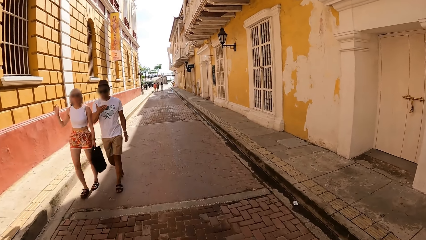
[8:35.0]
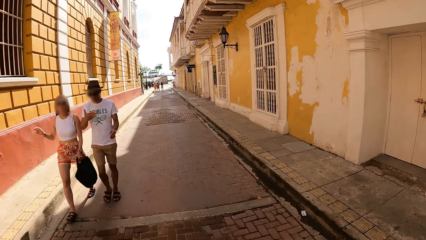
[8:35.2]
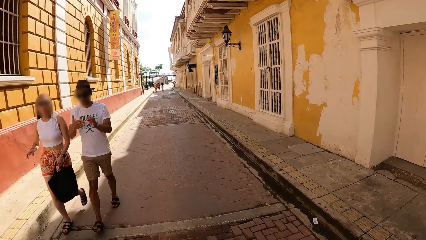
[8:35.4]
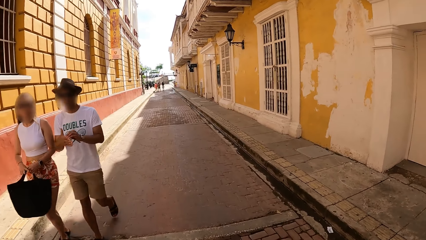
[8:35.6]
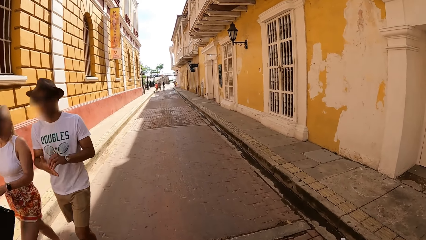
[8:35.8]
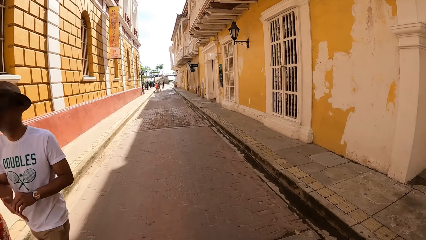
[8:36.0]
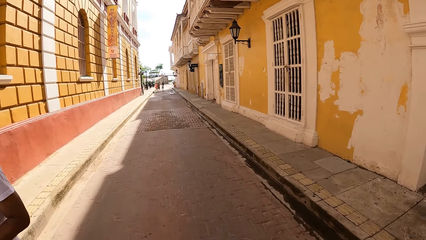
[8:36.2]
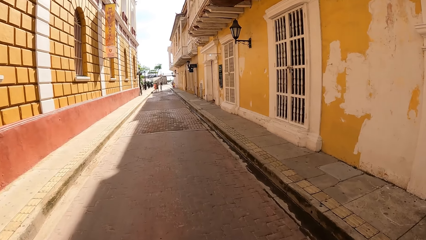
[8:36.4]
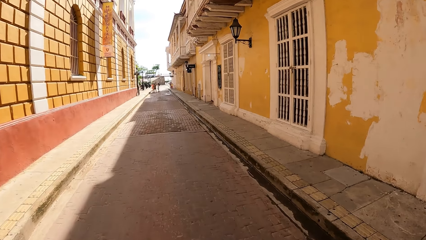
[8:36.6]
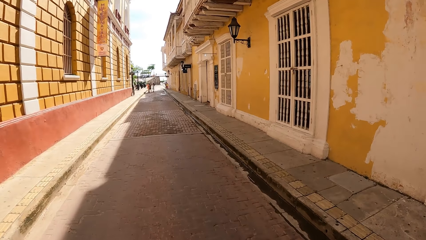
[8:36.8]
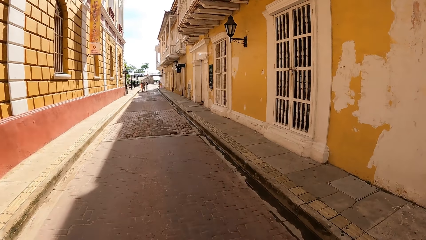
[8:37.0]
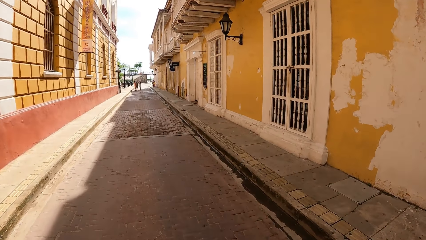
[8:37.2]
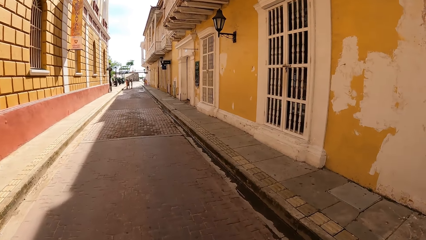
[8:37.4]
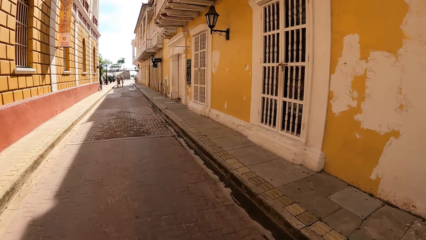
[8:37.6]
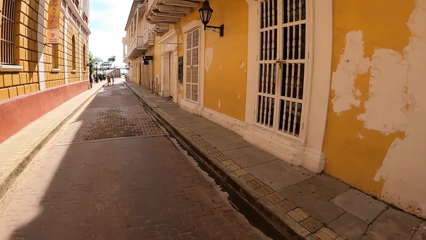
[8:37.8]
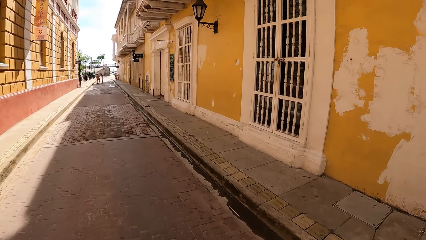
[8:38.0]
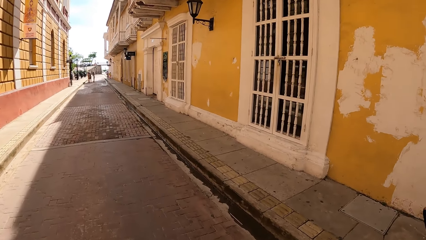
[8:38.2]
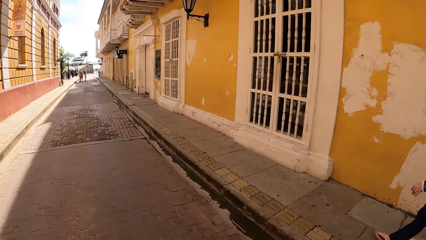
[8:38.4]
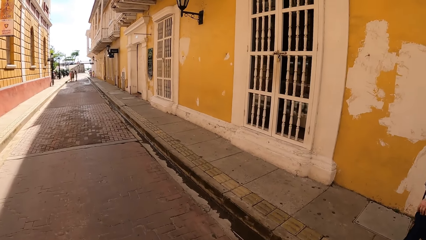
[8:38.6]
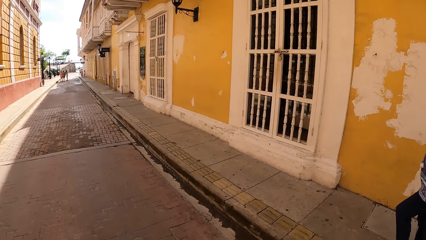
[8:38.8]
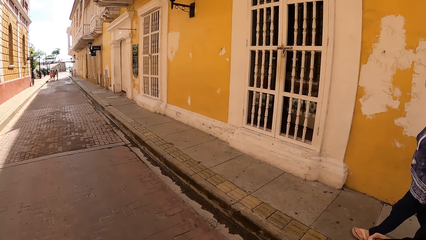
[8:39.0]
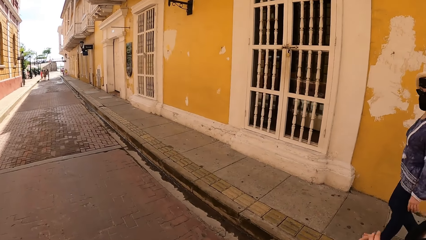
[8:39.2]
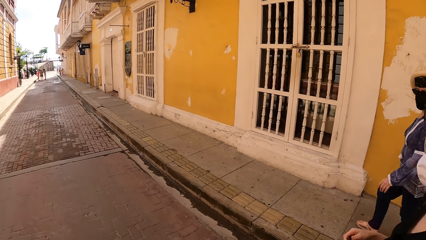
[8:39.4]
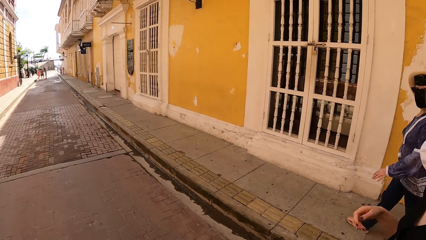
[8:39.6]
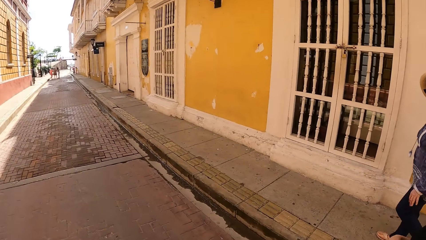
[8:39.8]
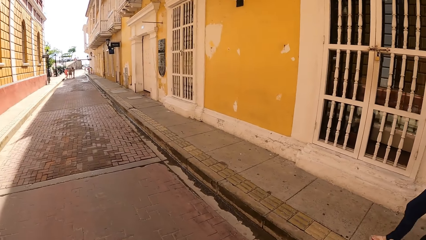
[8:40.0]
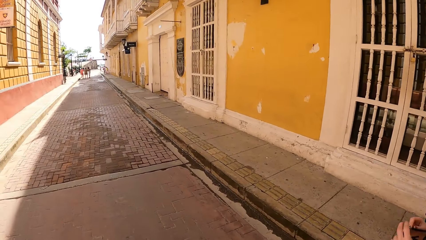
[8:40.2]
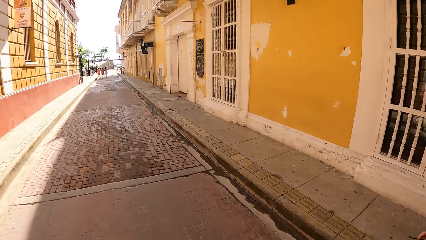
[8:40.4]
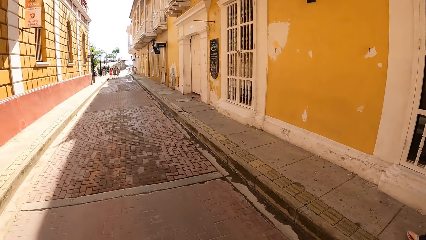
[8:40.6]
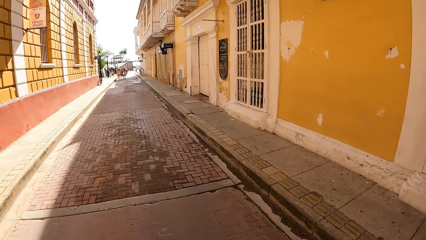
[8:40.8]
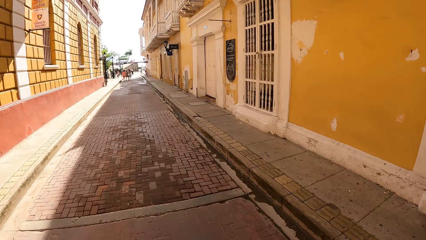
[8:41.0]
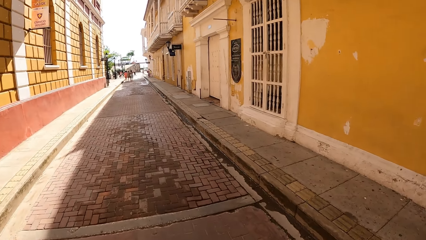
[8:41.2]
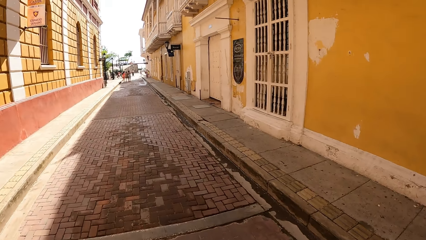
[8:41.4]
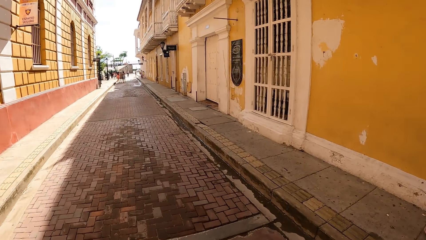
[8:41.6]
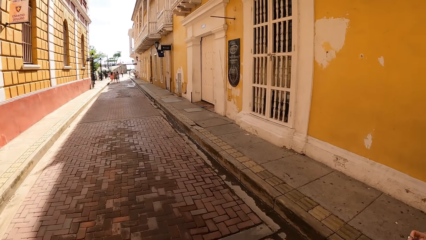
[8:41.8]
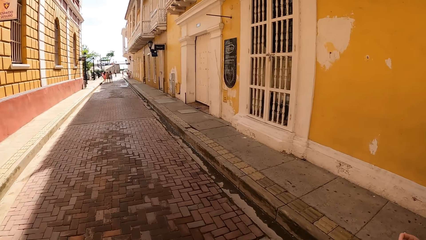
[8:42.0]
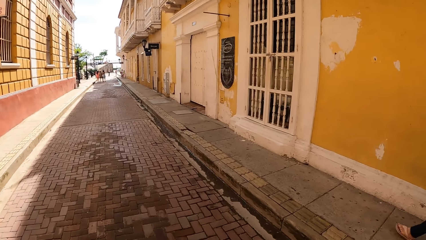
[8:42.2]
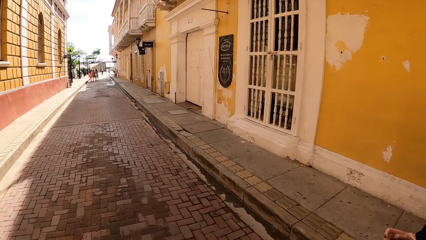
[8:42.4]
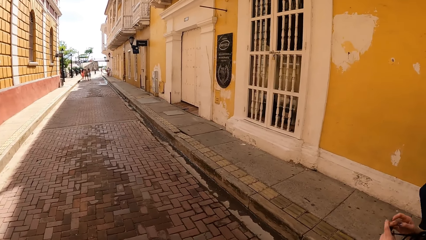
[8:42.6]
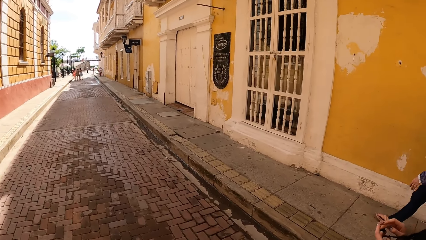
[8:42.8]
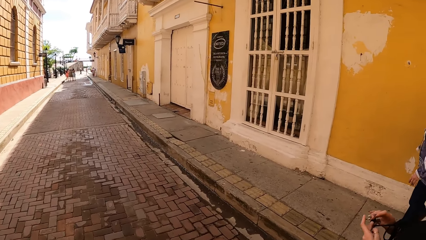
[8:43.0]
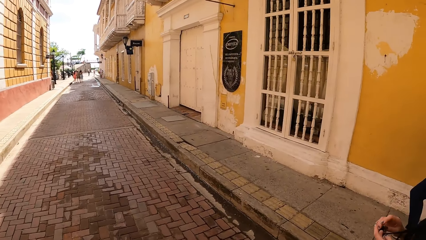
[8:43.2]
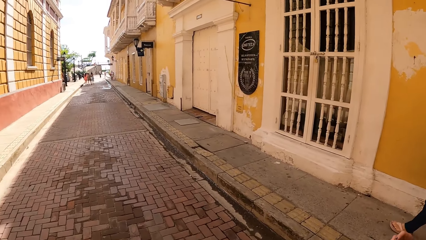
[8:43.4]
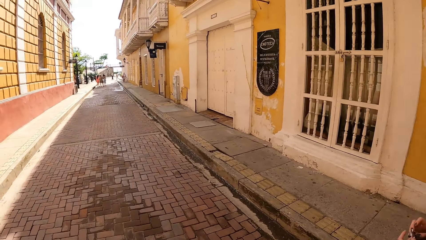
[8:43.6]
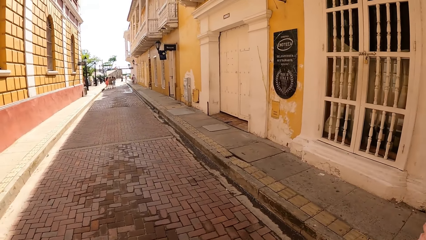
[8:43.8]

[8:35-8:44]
A woman walks on the pavement in the walkway. Another woman walks in the walkway.

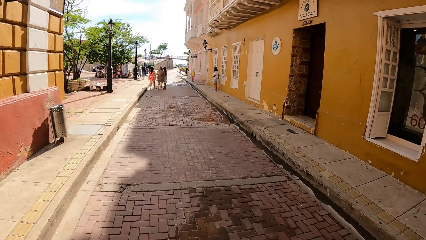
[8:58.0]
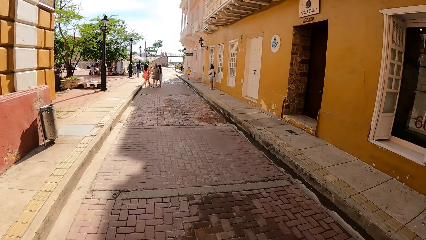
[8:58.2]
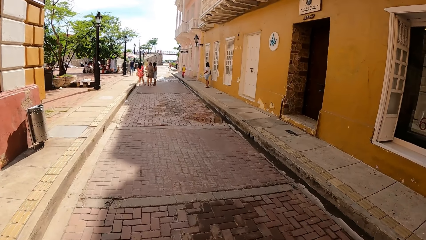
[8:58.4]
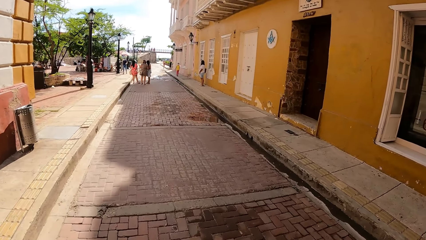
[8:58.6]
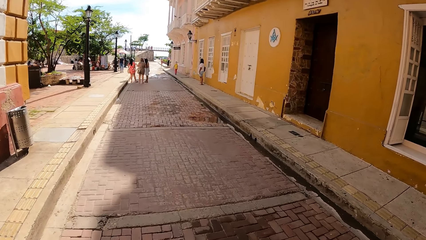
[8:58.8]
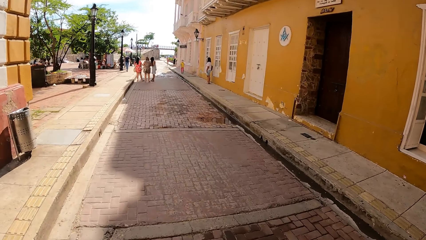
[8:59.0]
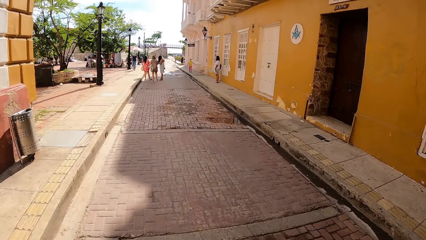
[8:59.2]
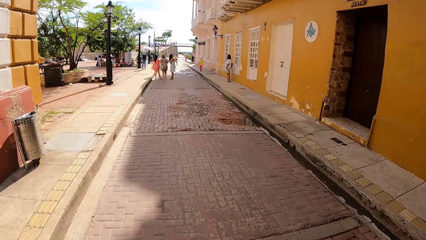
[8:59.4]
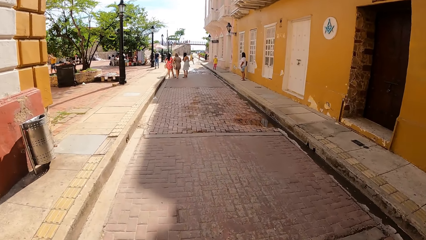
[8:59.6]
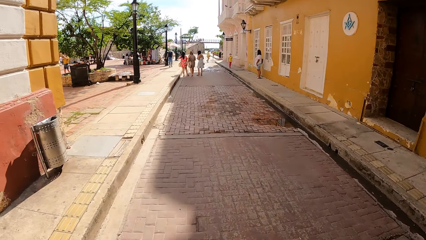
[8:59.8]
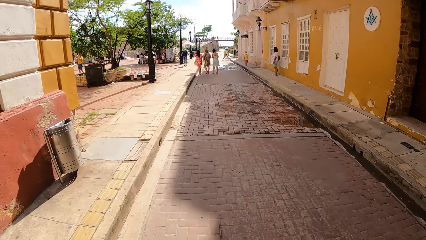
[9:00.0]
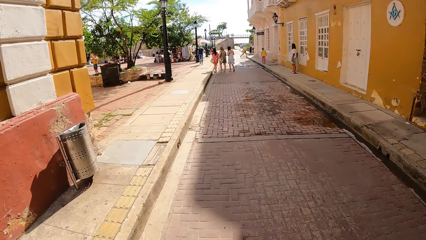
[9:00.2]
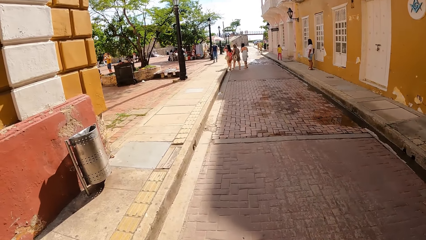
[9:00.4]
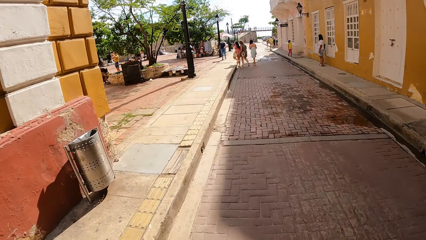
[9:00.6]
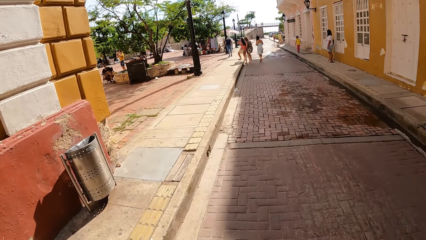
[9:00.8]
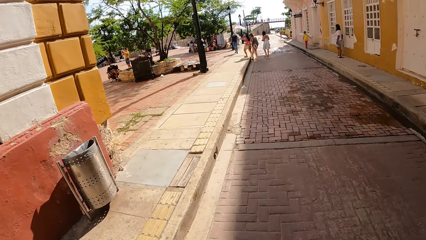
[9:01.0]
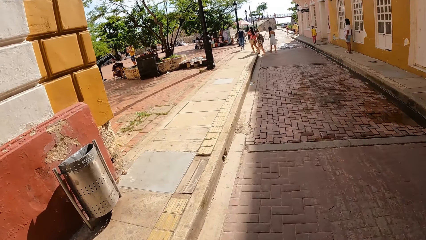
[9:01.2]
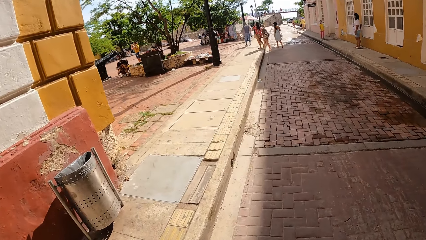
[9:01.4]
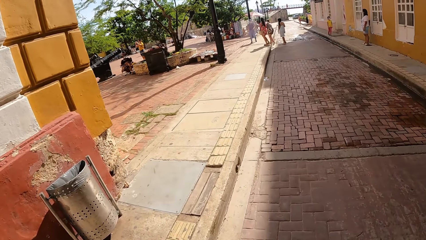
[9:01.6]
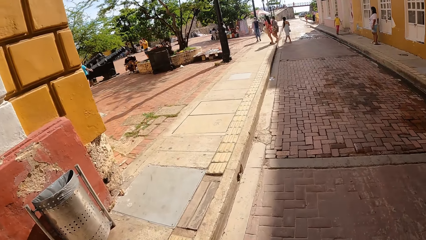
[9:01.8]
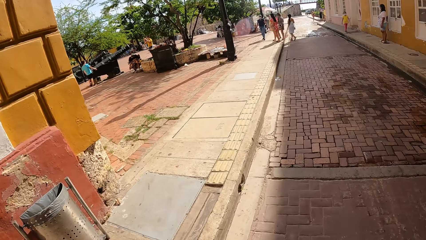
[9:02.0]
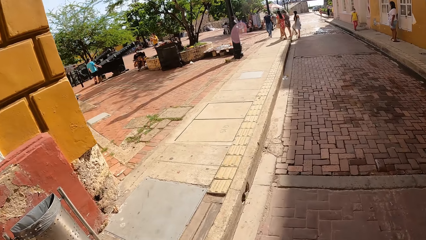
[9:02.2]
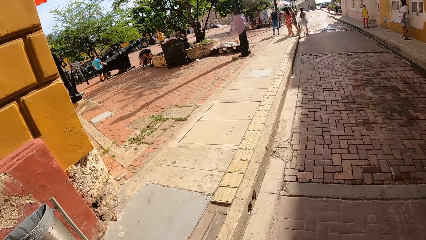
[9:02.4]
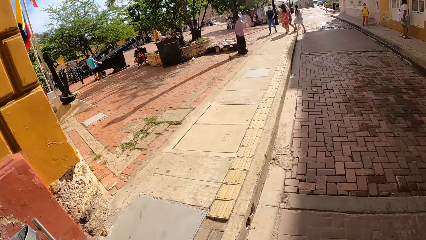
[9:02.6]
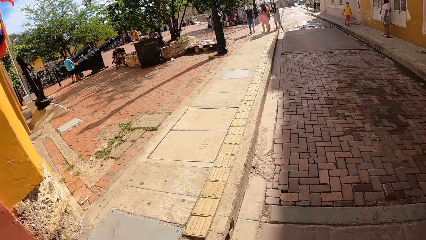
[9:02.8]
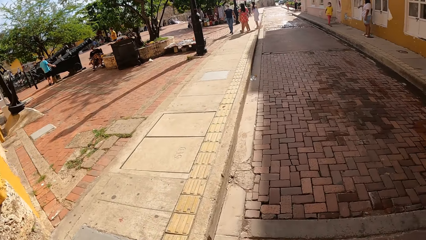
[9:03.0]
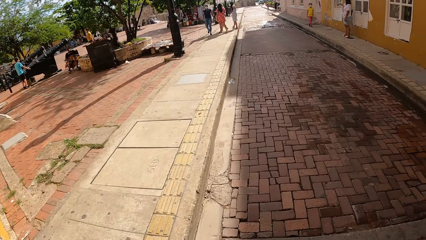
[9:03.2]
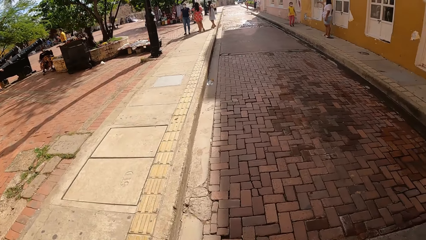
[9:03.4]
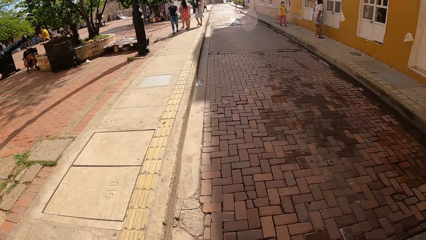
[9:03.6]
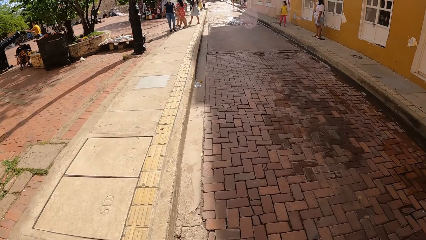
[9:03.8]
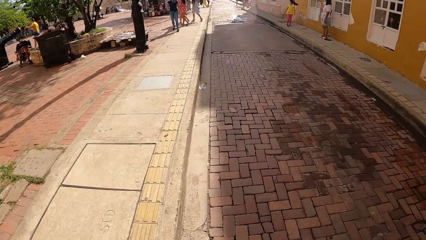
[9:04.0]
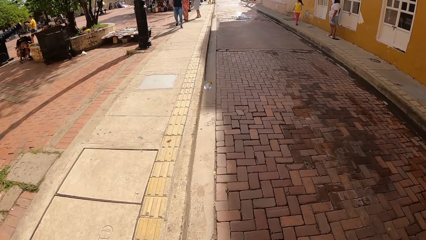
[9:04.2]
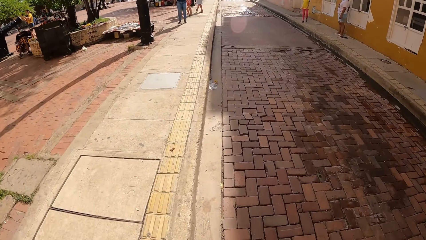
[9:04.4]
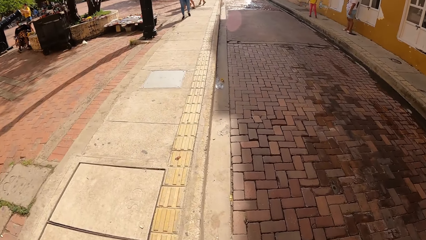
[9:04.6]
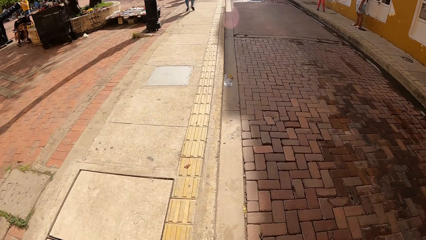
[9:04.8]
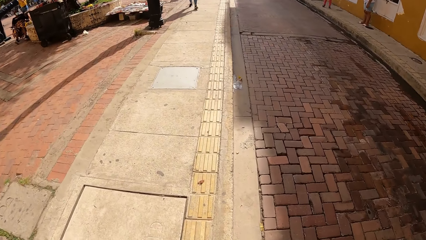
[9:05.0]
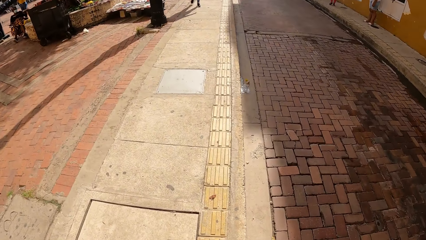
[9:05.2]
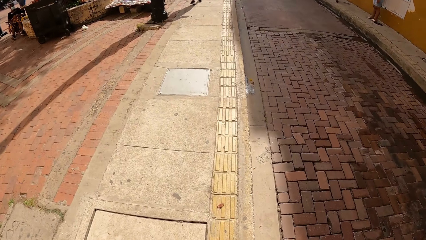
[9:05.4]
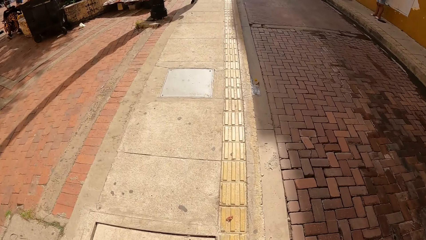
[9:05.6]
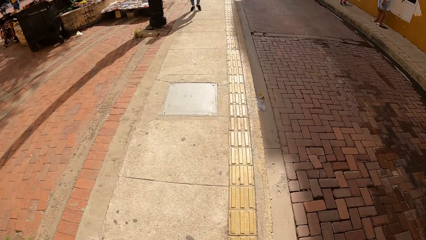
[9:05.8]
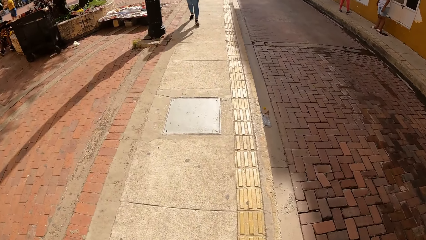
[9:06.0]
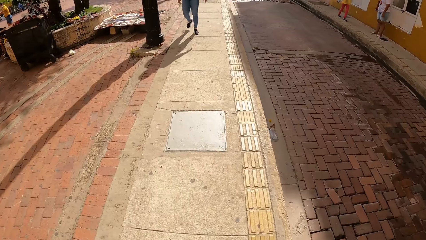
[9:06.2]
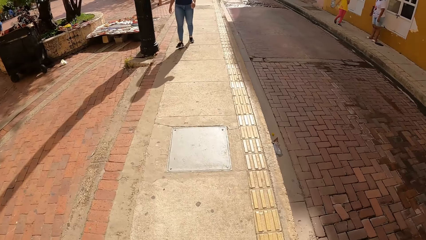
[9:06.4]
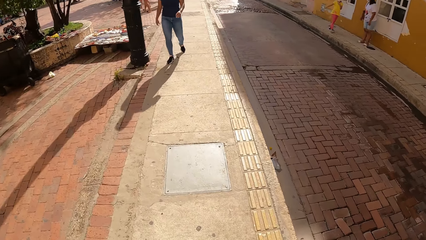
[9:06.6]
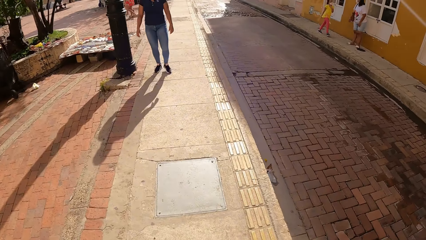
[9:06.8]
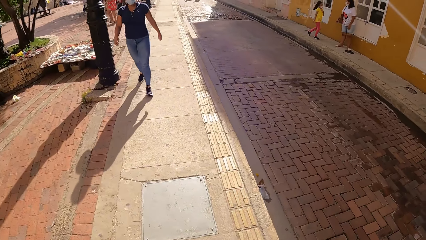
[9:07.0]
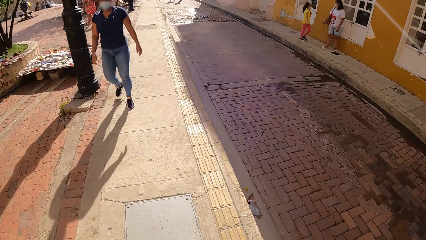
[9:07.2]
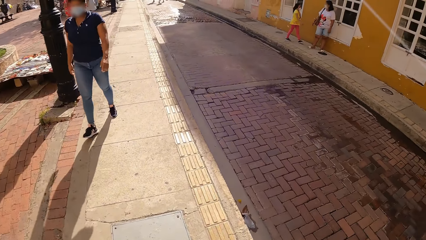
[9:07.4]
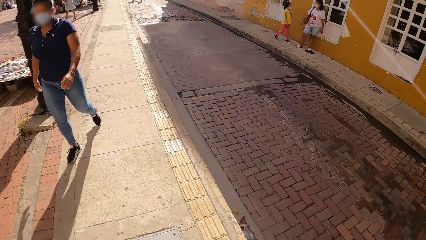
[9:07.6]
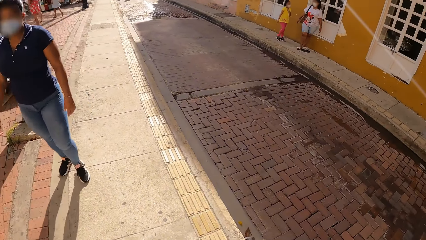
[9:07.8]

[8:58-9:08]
The camera wearer walks towards a pavement in the walkway. They walk on the pavement in the walkway.
